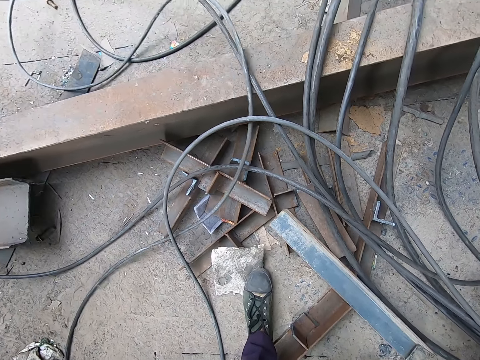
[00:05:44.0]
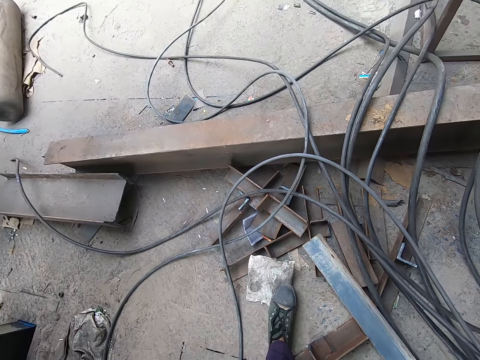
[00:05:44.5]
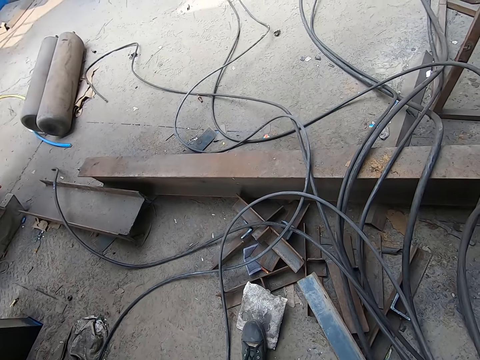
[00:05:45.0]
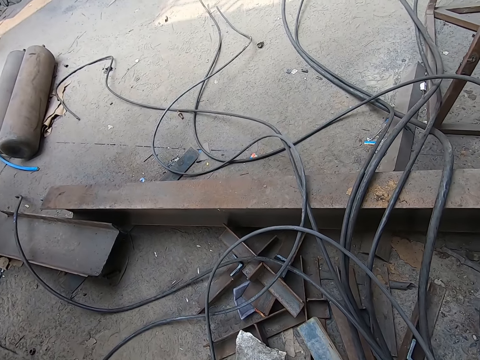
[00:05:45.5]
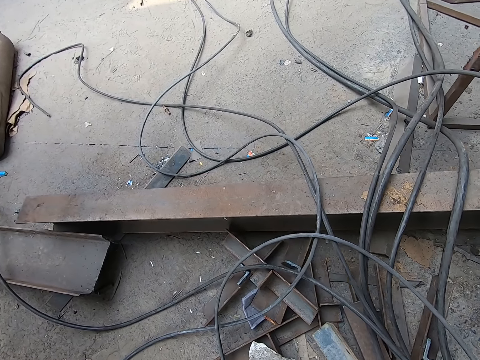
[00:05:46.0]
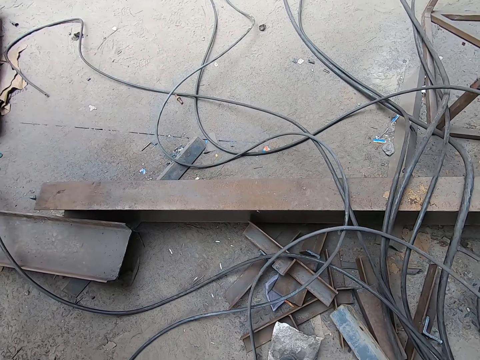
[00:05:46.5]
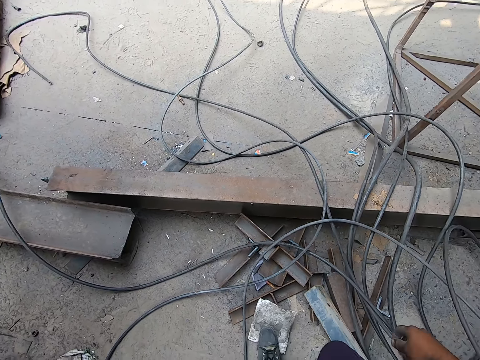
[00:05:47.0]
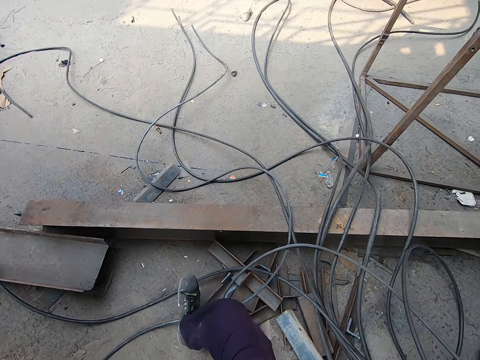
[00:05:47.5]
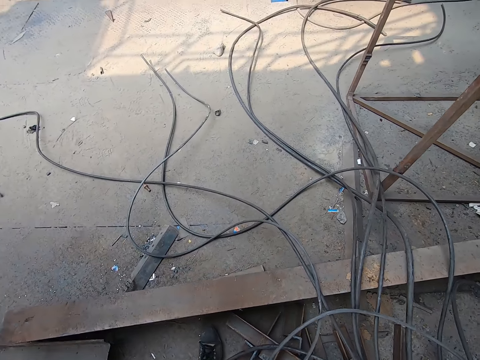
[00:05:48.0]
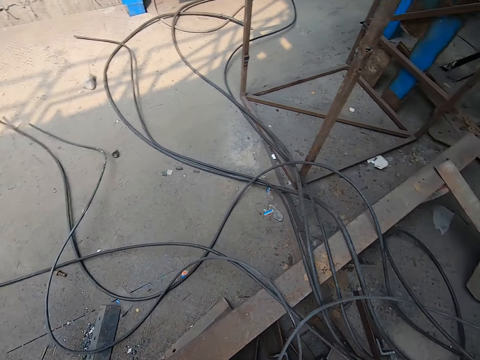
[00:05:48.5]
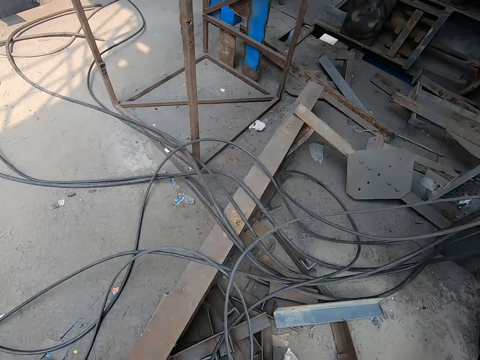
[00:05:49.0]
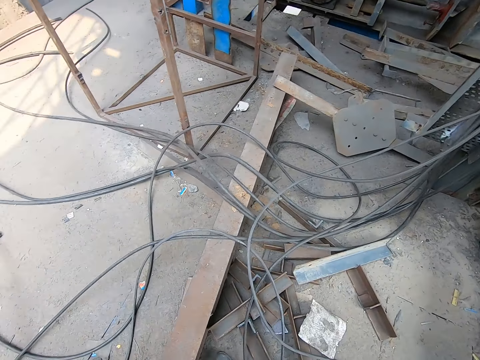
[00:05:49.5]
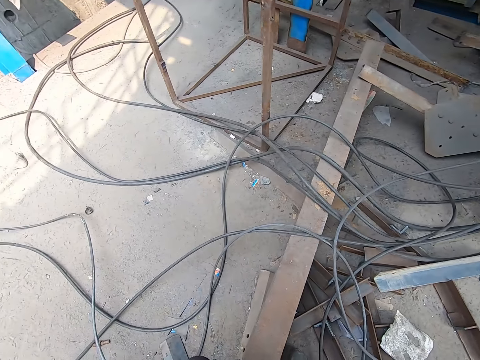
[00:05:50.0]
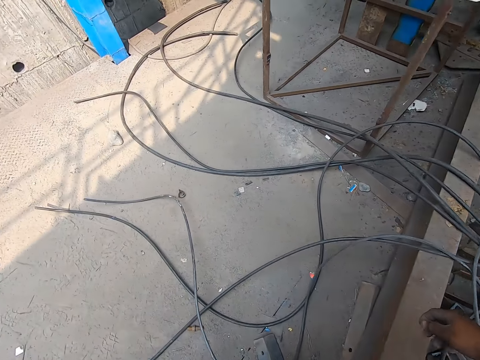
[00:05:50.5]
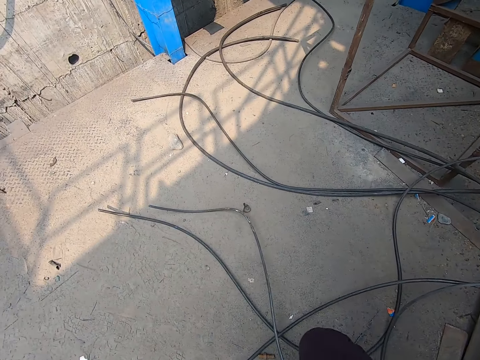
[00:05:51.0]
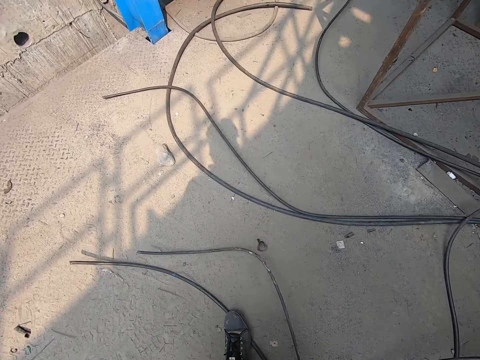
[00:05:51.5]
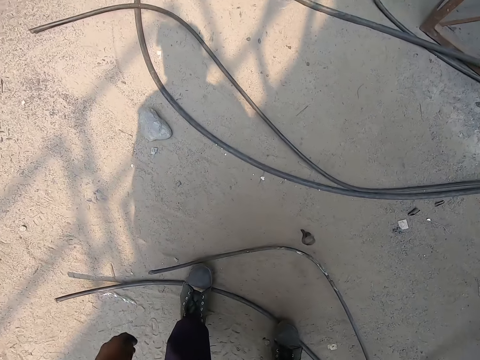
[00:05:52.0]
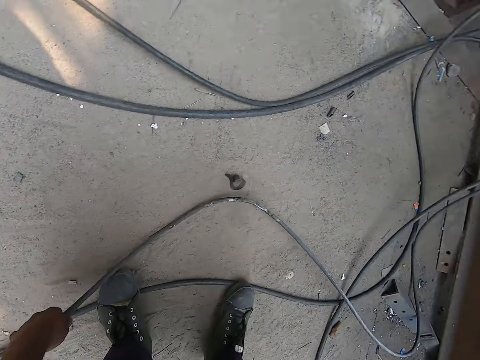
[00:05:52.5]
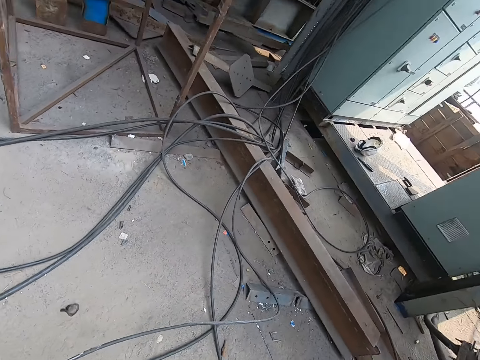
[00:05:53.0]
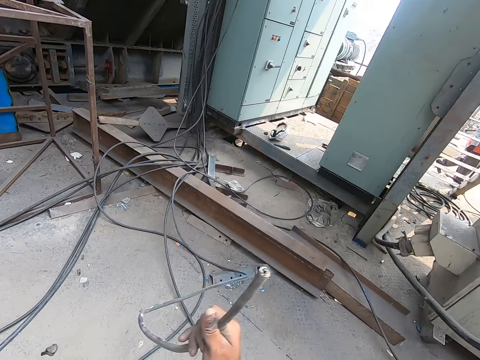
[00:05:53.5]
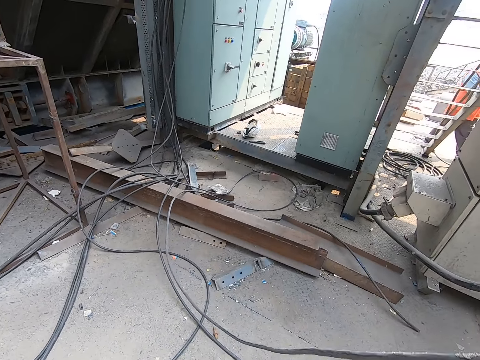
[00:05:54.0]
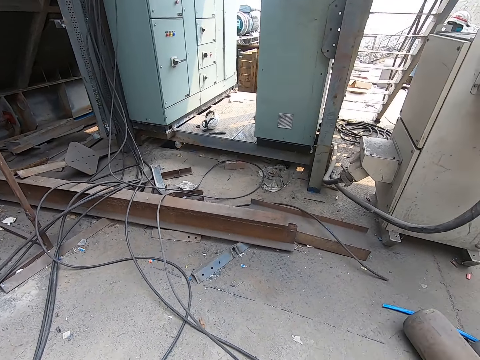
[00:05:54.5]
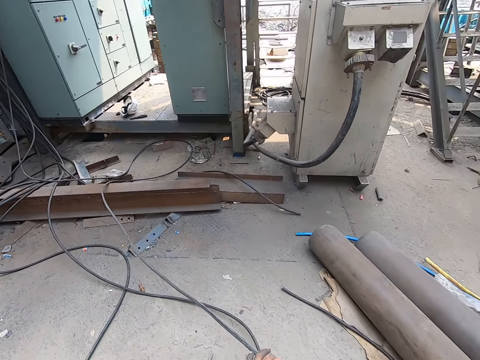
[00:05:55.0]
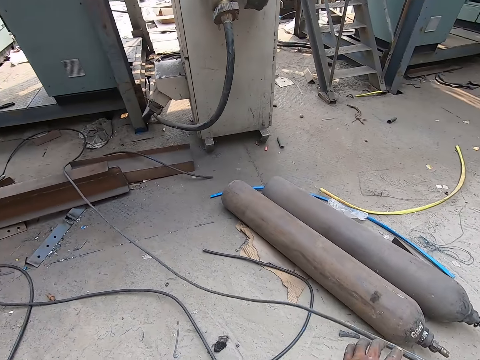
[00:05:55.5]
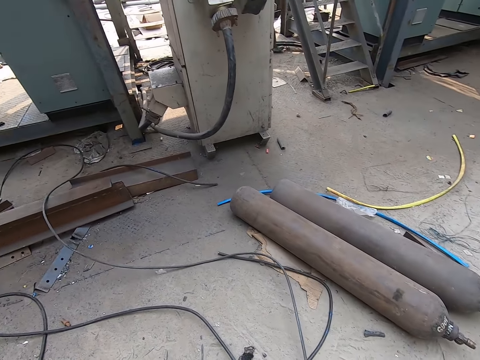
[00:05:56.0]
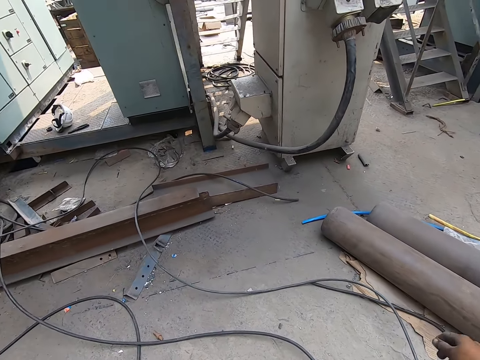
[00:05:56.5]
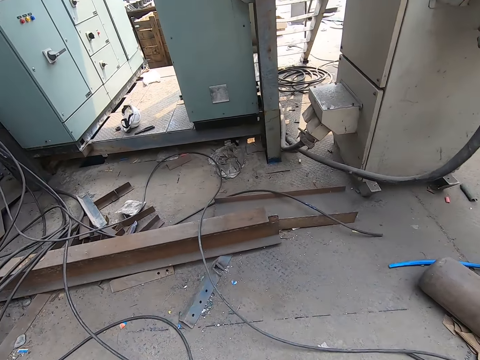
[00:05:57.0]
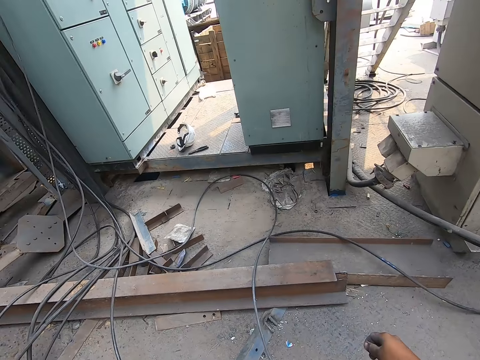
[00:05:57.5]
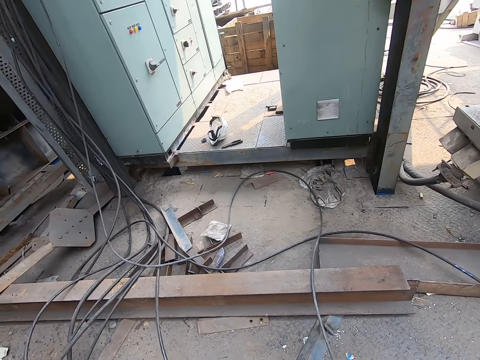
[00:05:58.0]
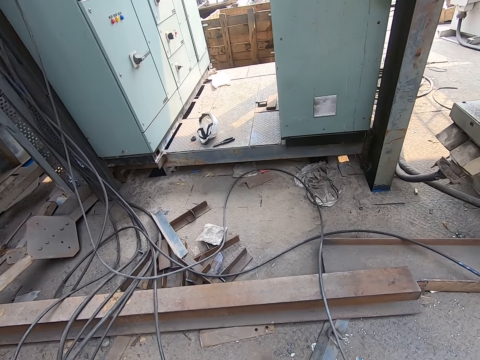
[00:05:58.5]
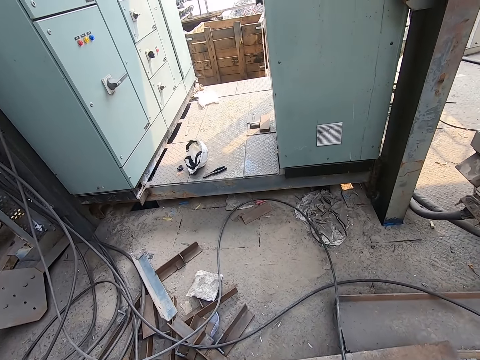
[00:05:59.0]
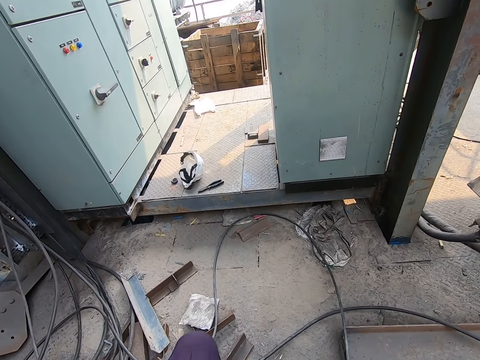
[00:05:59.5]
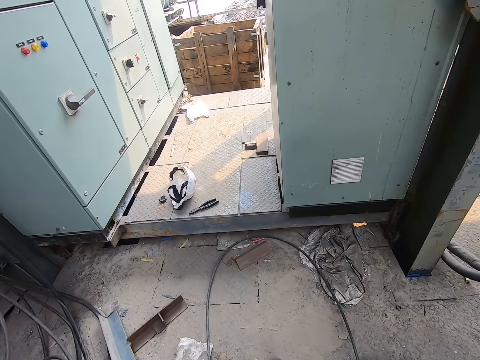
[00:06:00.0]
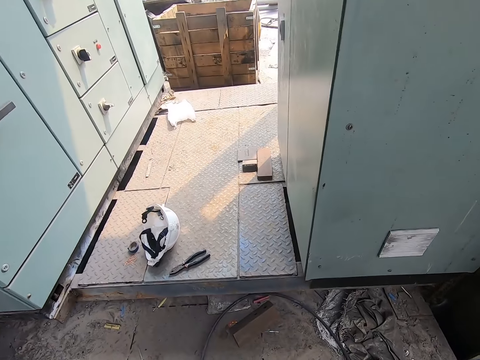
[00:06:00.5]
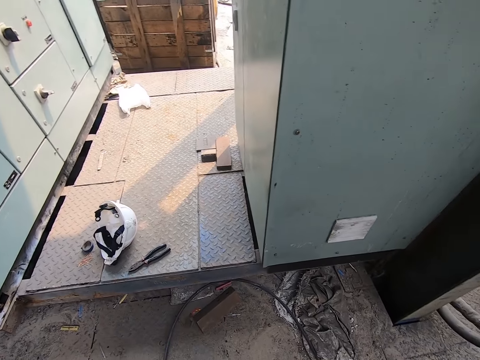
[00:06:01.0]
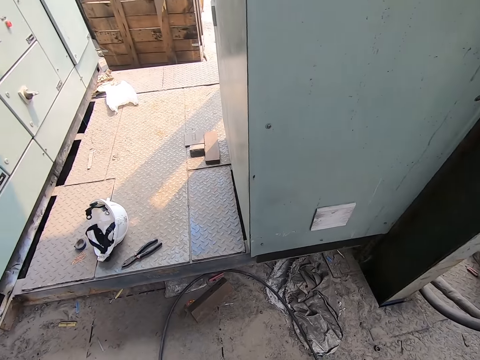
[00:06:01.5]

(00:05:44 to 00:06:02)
The camera wearer walks around. He picks up an electricity cable from the floor with his left hand. He passes the cable to his right hand from his left hand. He pulls the cable on the floor with his right hand. He walks around.

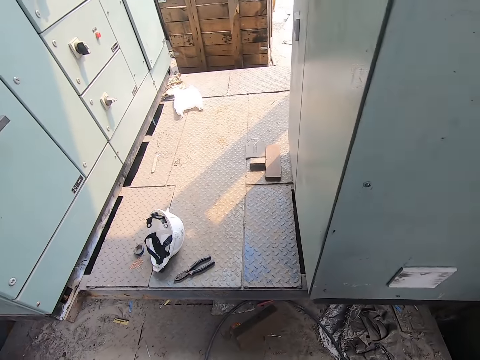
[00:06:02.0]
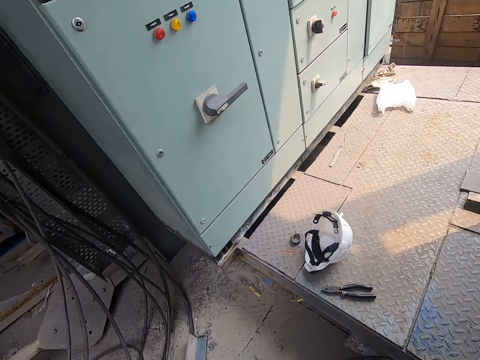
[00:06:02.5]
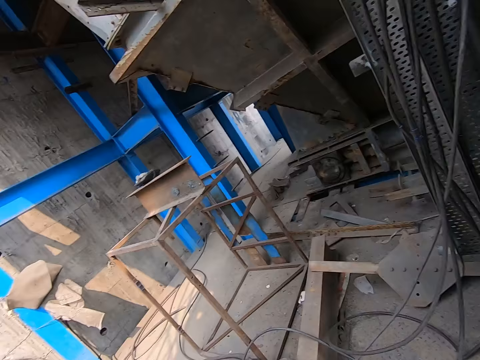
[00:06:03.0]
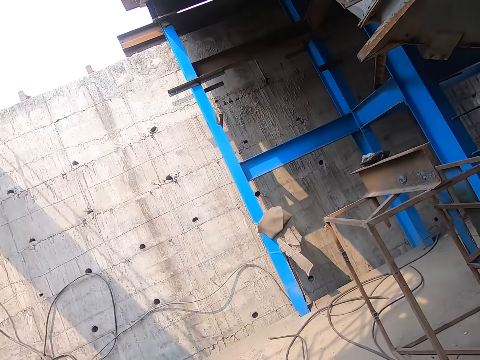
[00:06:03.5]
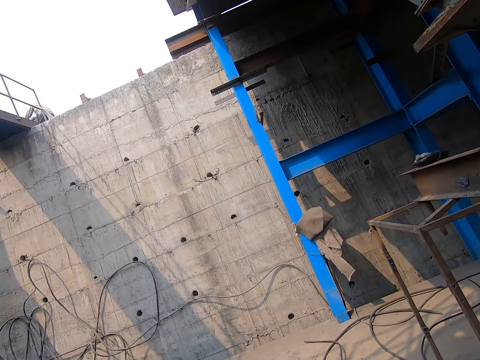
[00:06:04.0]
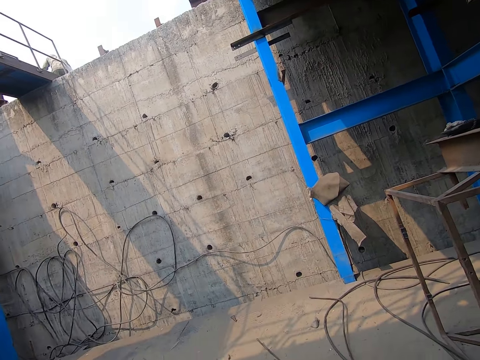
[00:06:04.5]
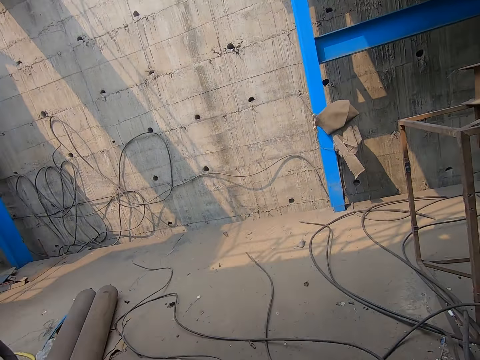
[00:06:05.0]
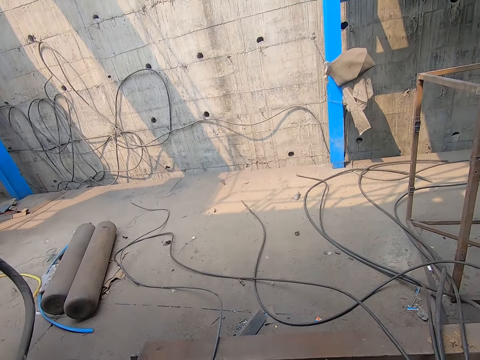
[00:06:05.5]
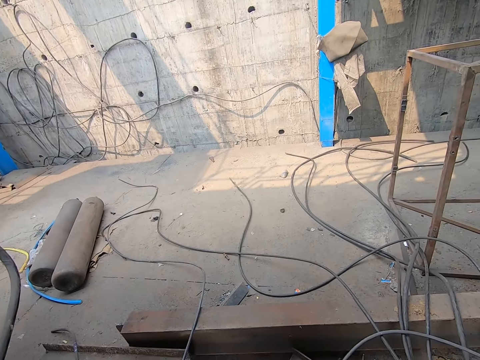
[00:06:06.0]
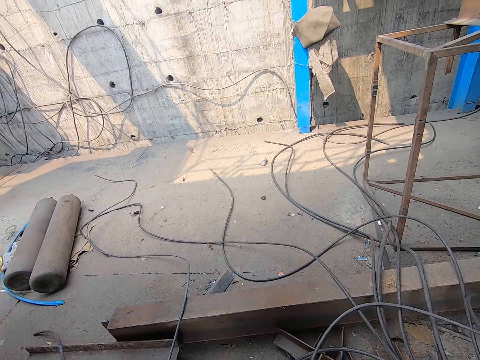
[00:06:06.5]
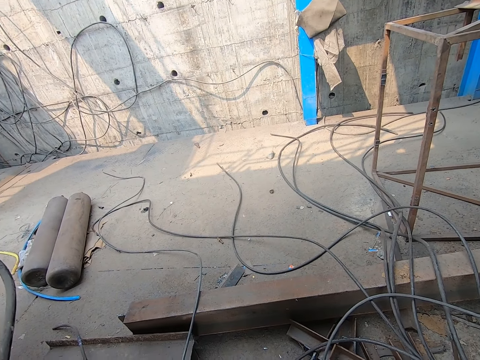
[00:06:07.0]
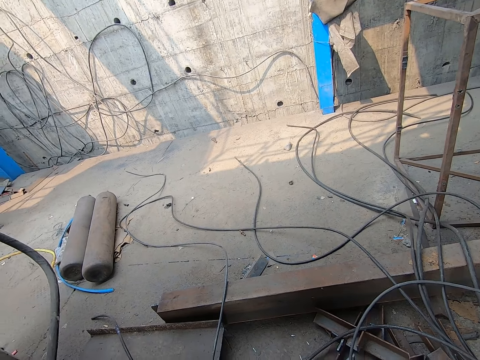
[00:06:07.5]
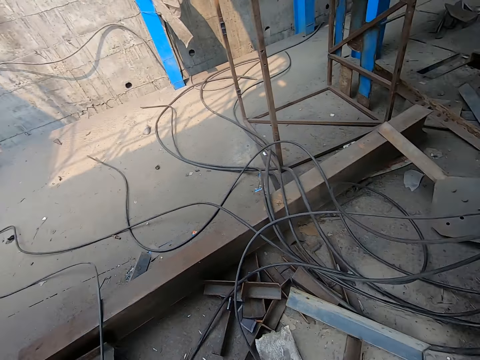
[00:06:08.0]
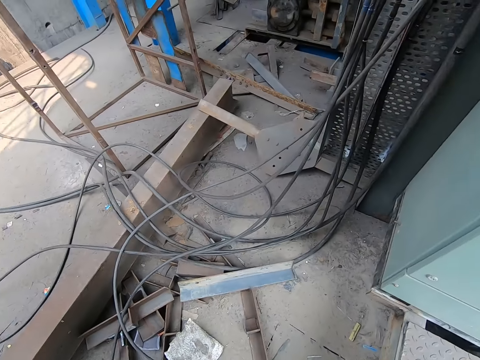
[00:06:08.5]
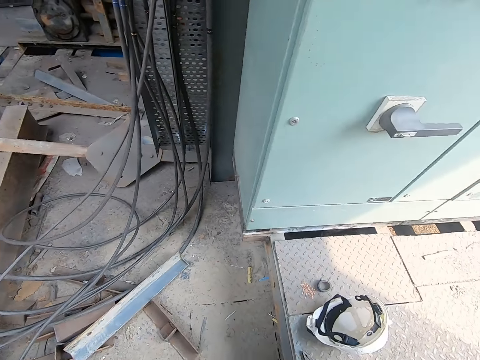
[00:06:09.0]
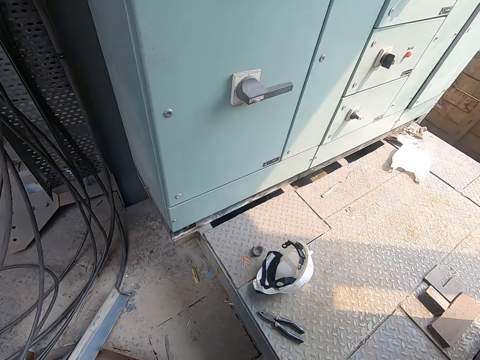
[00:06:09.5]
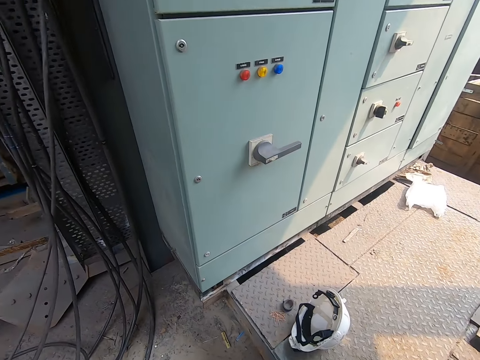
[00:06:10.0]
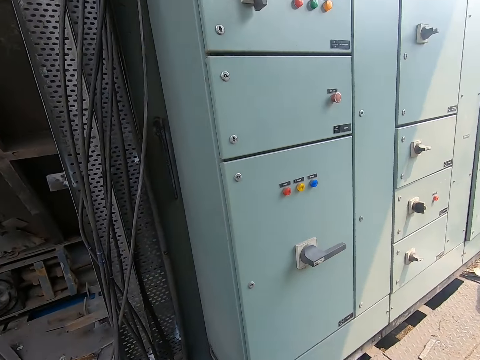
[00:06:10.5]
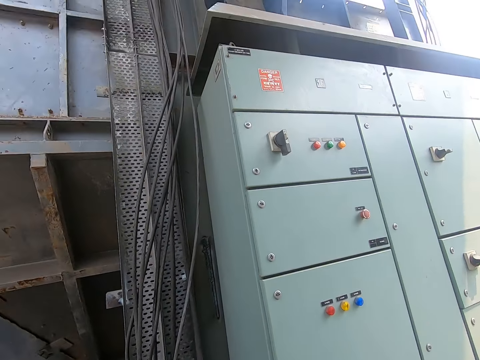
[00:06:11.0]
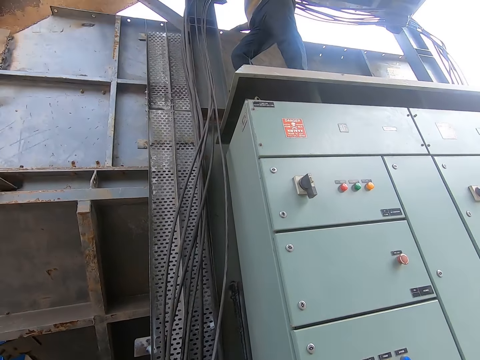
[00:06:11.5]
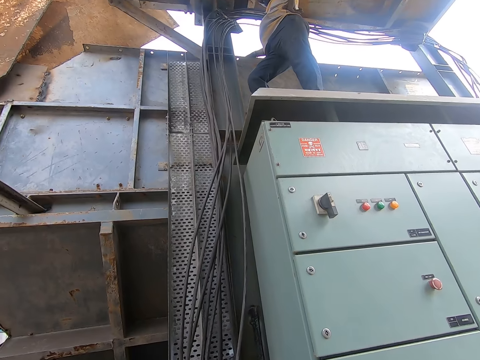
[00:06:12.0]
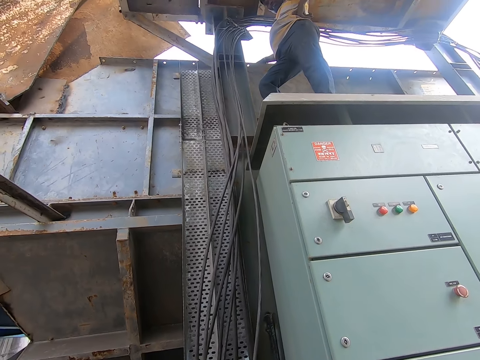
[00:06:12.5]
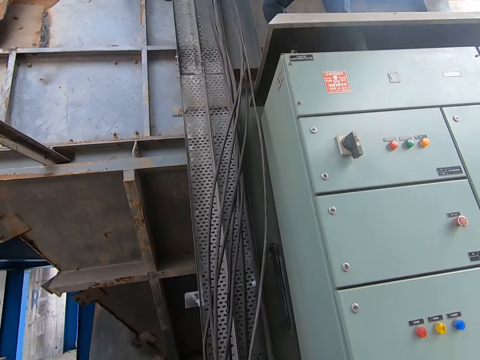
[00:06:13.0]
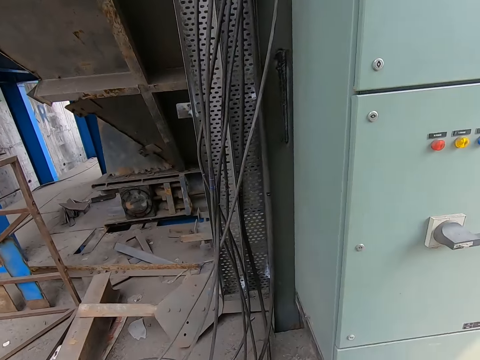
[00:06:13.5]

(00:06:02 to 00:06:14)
The camera wearer looks around.
